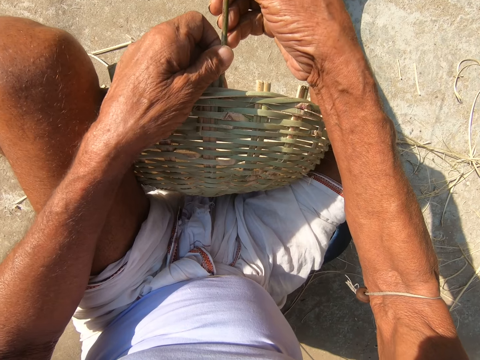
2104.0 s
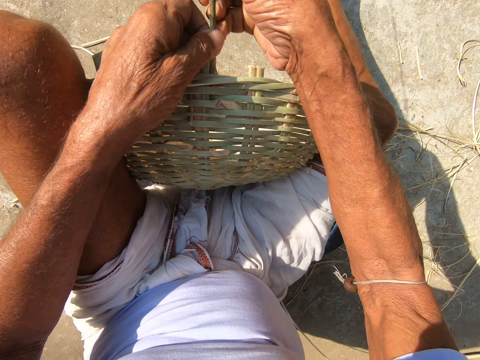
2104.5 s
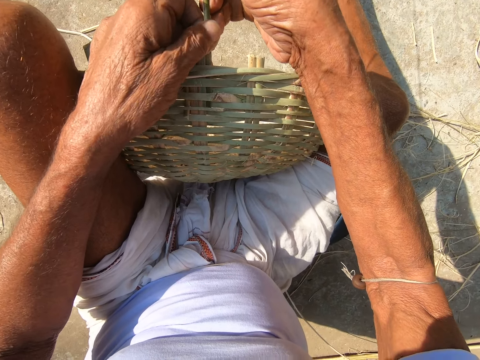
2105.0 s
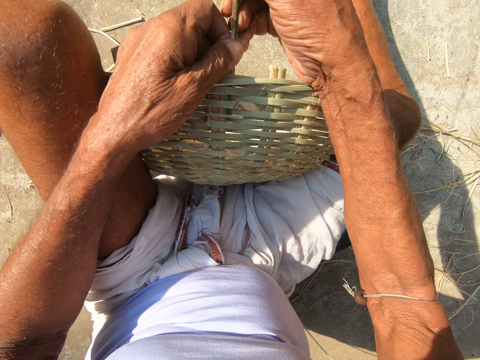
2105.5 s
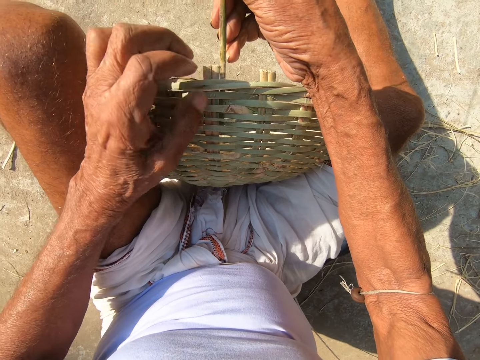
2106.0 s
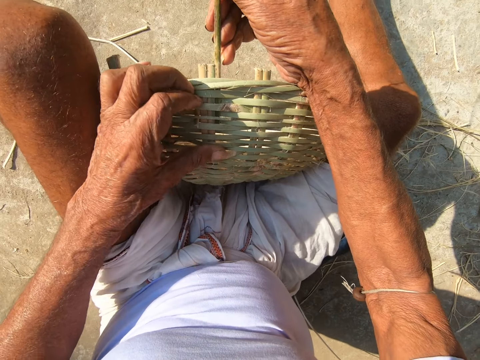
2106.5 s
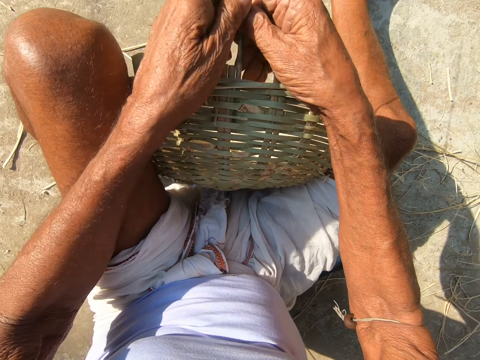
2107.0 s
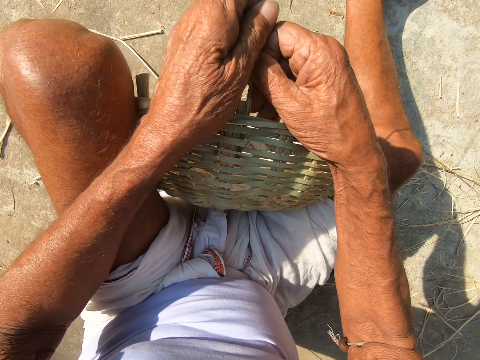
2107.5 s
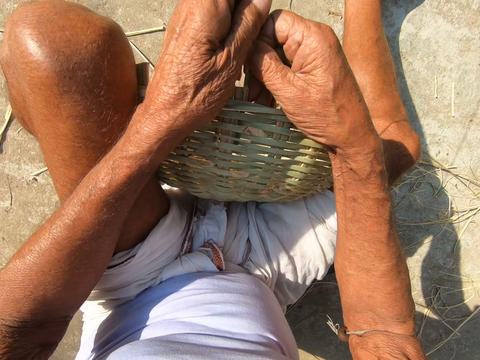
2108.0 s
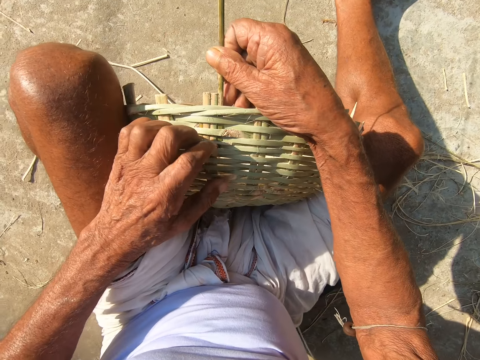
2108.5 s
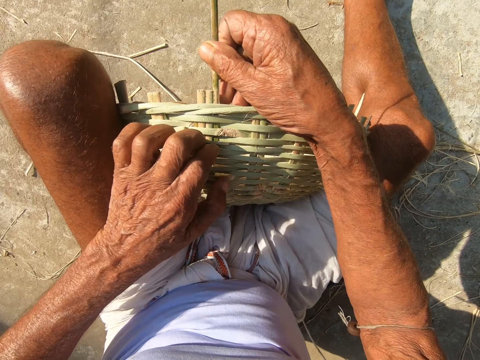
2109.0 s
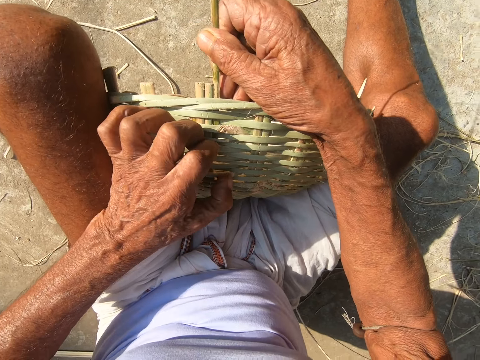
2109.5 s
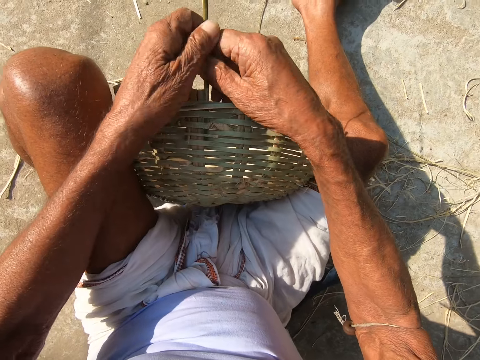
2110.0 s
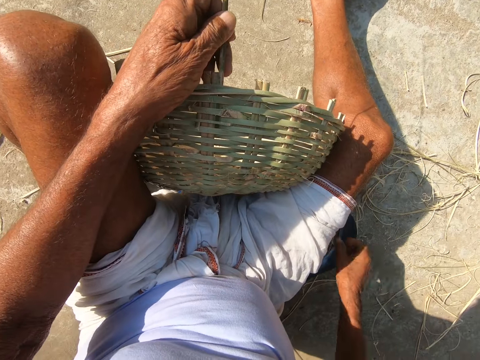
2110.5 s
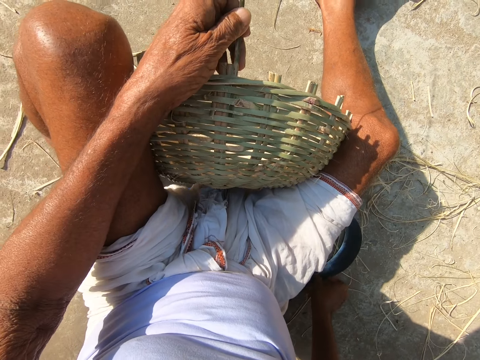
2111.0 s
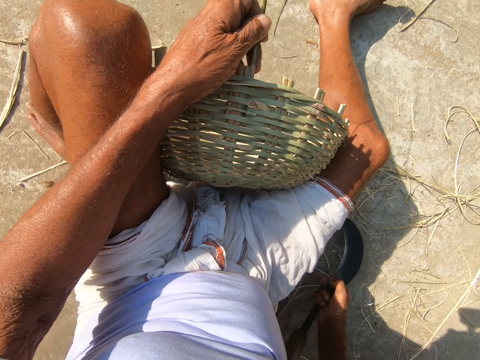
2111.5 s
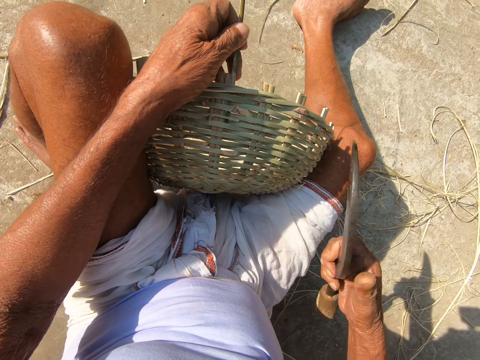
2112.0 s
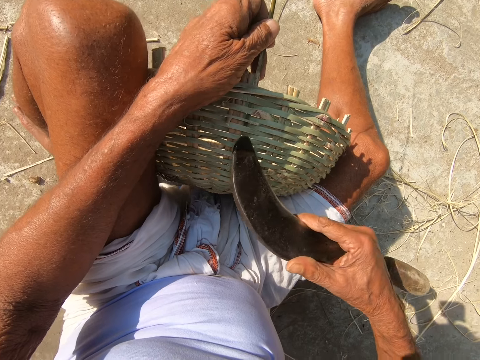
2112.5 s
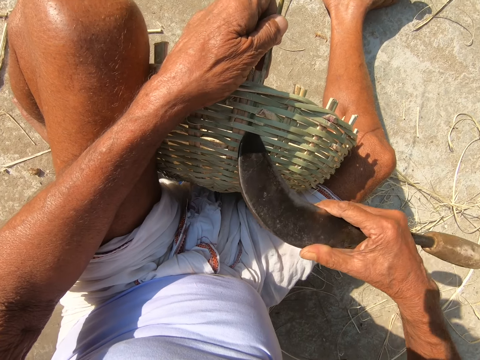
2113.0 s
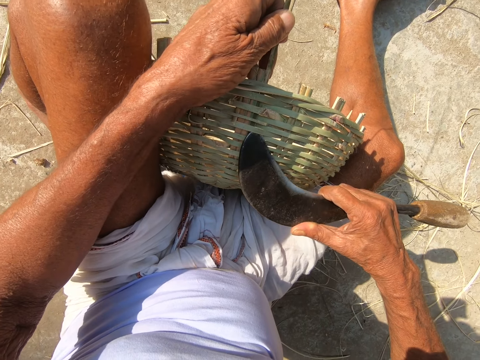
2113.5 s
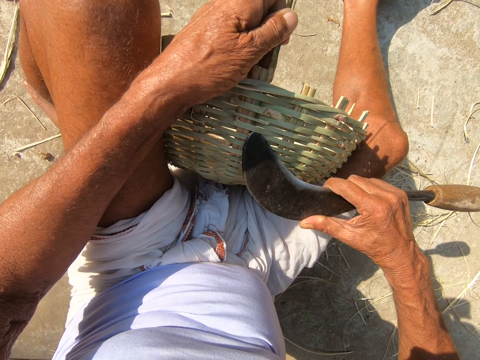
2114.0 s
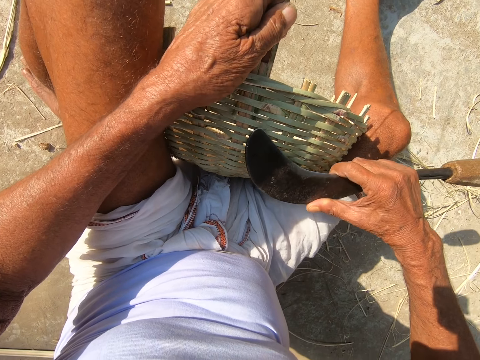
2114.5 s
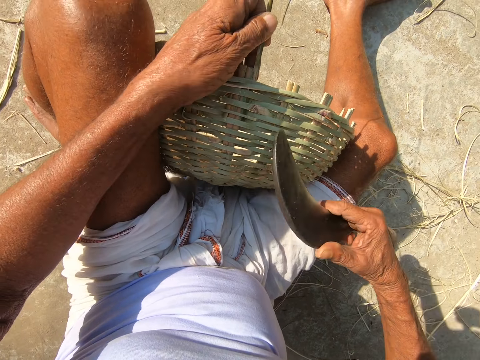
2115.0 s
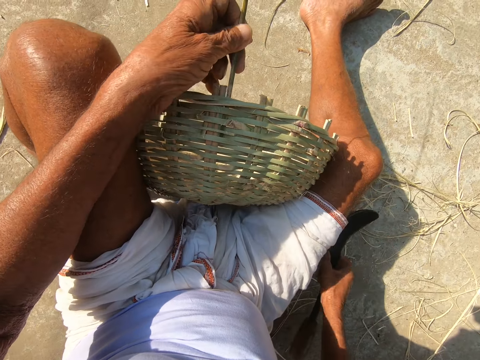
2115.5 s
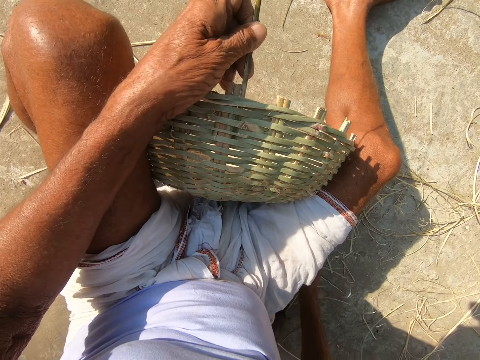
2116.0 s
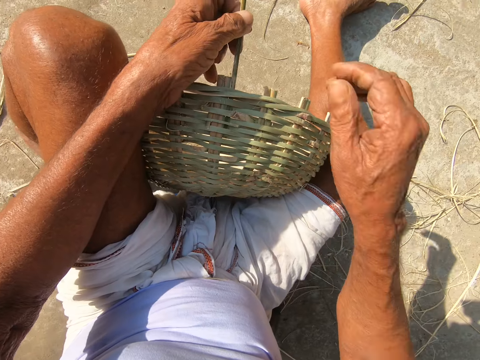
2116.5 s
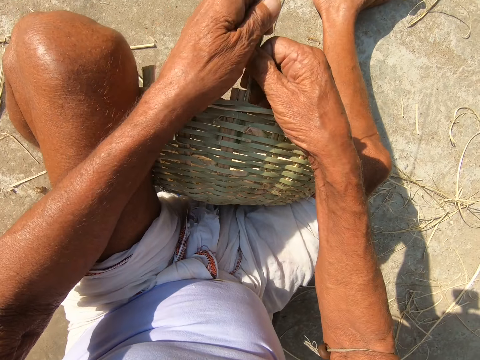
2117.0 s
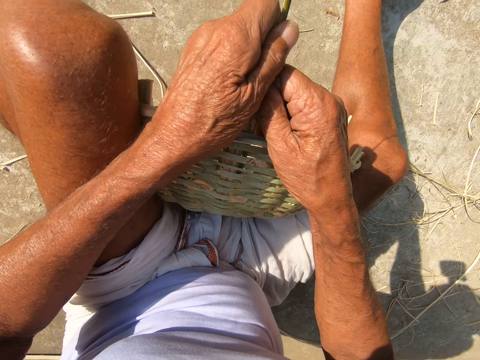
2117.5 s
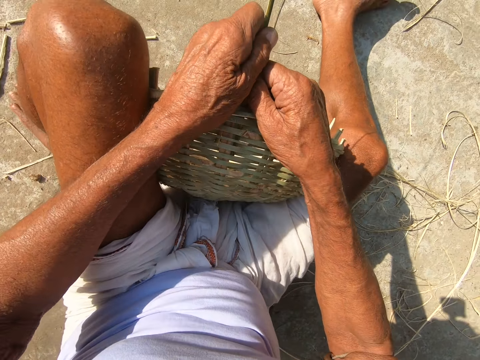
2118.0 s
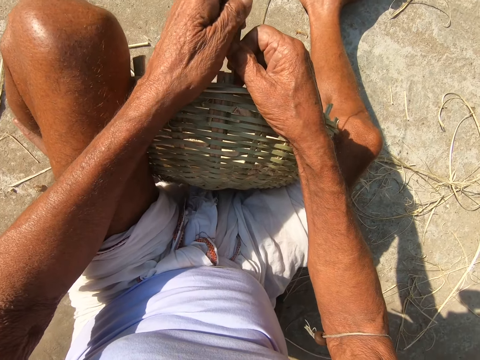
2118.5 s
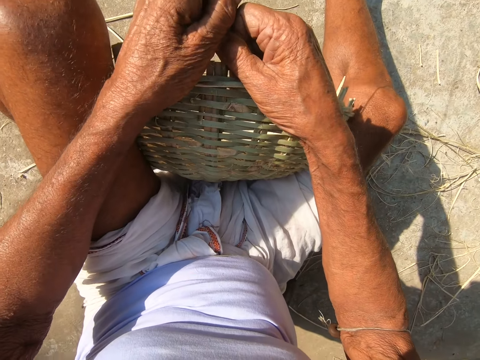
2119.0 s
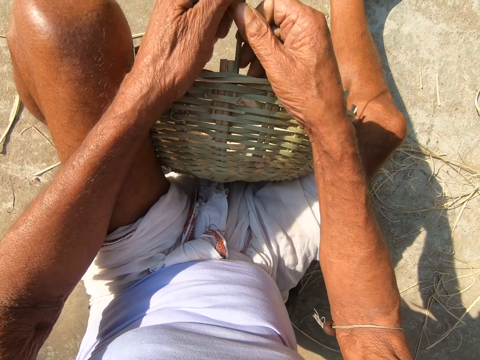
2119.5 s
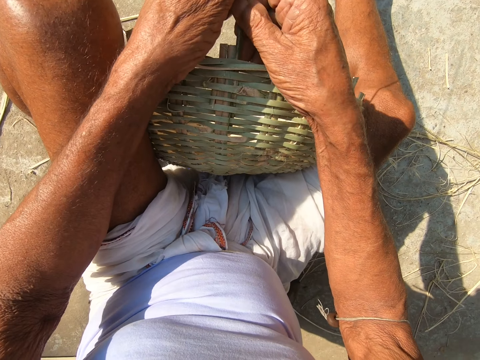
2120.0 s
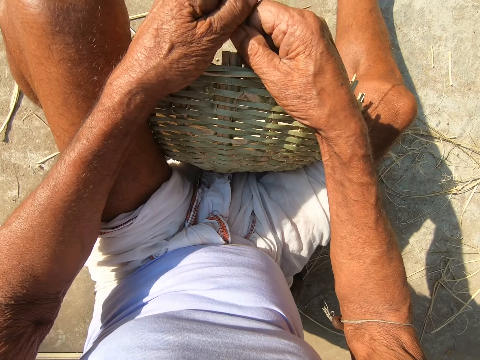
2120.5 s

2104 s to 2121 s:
The camera wearer picks the hook knife from the ground with his right hand. He adjusts the spacing of the basket. He creates a hole in the willow basket with the hook knife in his right hand. He drops the hook knife in his right hand on the ground. He weaves the willow basket with both hands.

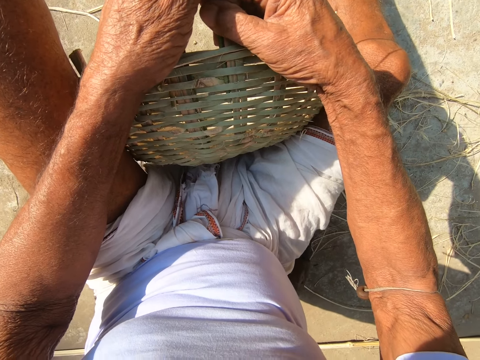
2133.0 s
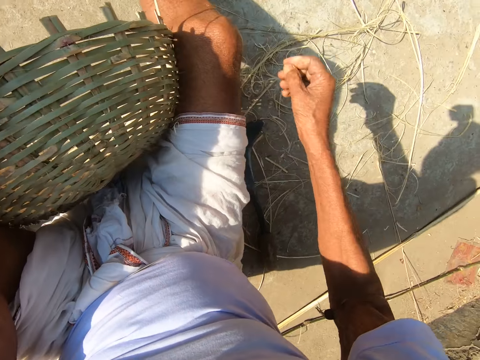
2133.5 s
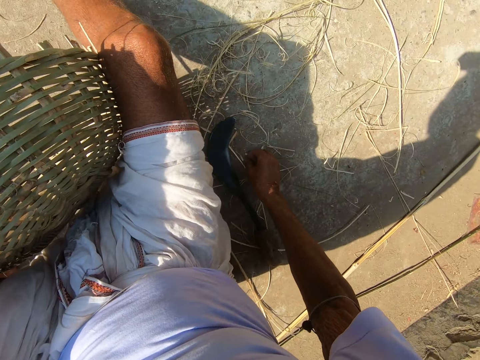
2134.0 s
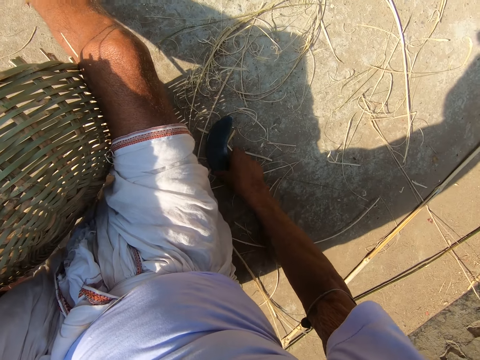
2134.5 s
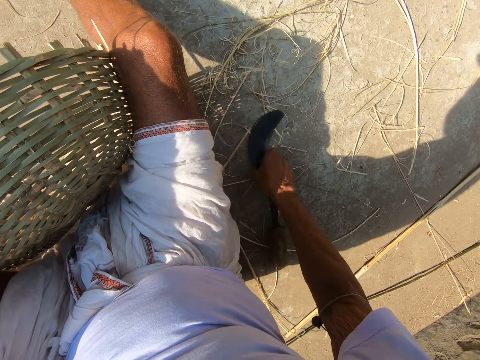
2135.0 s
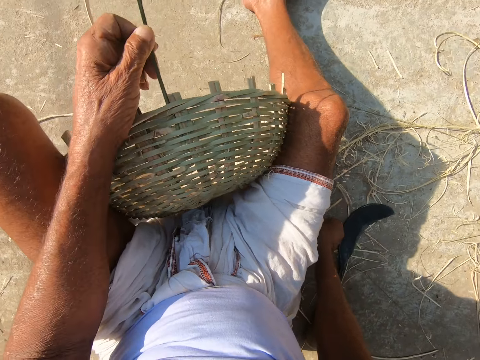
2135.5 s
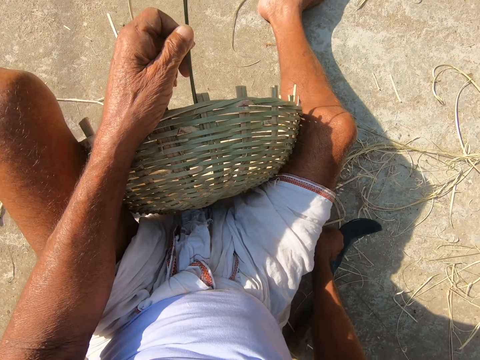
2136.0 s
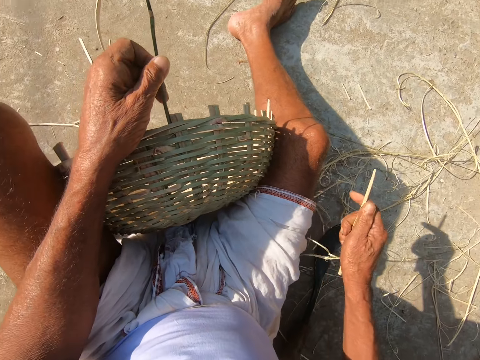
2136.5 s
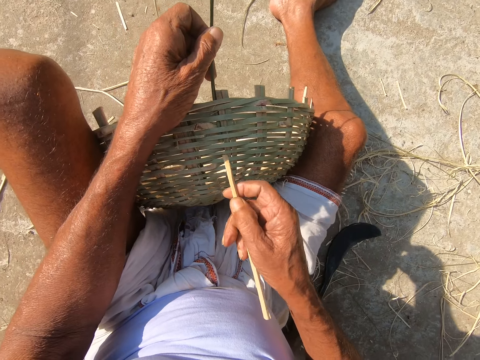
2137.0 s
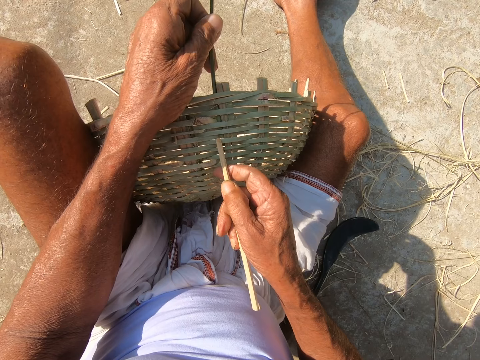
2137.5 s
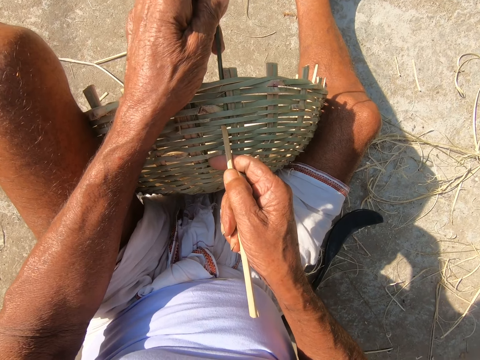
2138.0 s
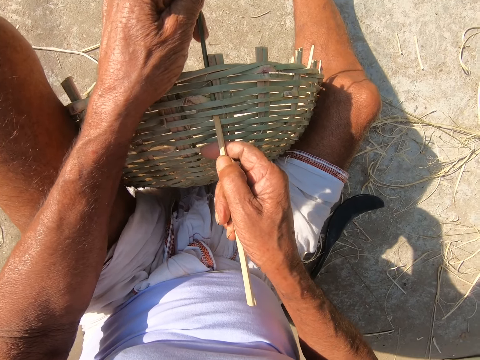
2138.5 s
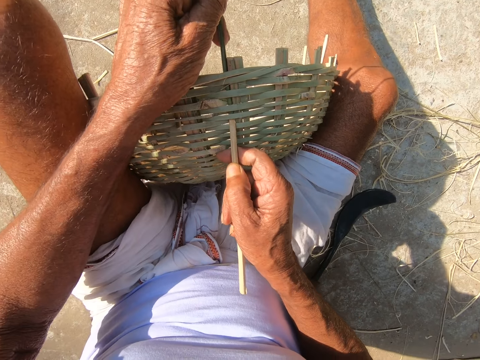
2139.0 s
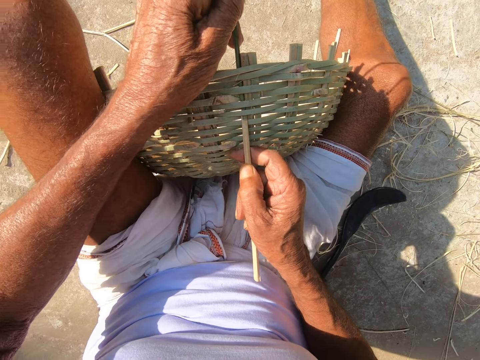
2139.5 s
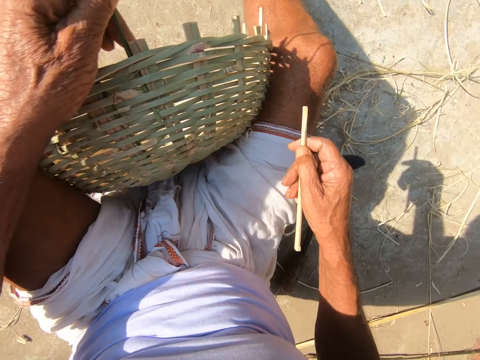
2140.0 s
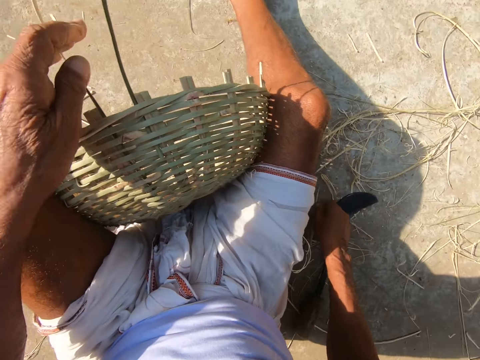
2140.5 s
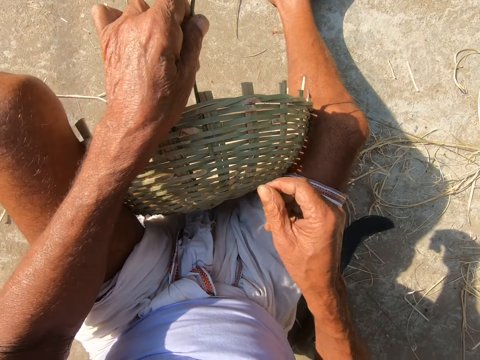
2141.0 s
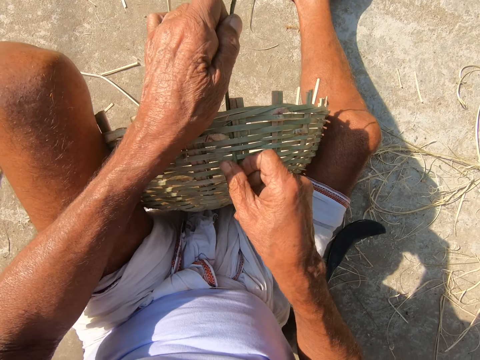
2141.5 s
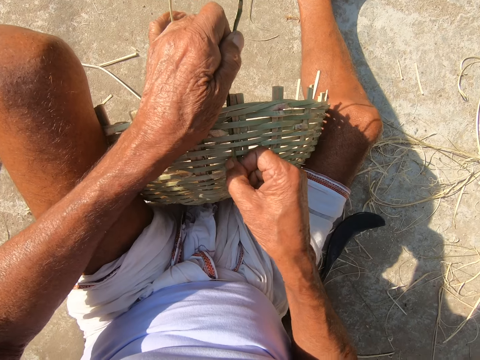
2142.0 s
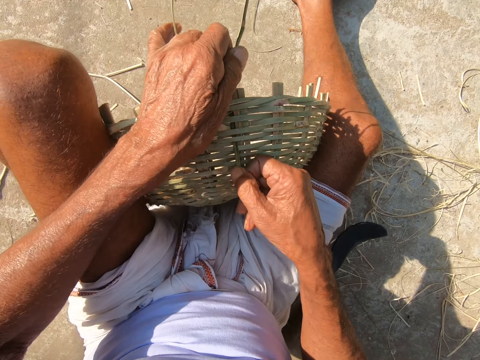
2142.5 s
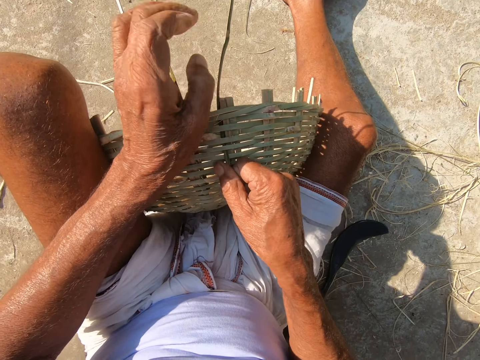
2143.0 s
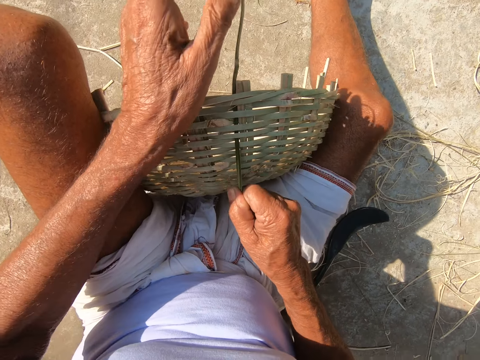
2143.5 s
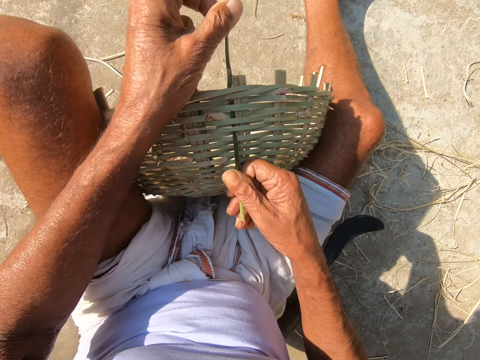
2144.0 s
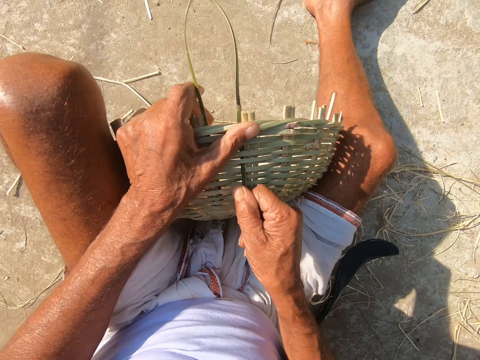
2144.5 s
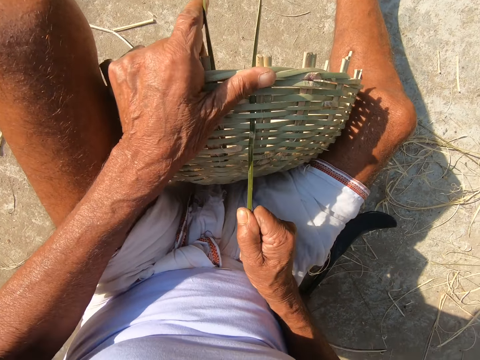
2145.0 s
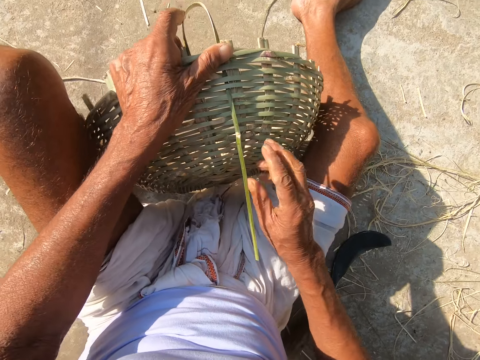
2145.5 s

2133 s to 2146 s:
The camera wearer shifts the hook knife on the ground with his right hand. He picks a strand of willow from the ground with his right hand. He weaves the basket with both hands. He creates a hole in the willow basket with the strand of willow in his right hand. He drops the strand of willow on the ground with his right hand. He weaves the willow basket with both hands.
